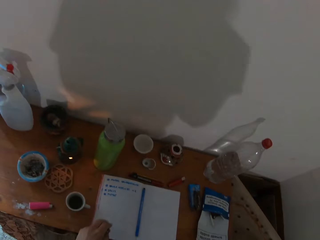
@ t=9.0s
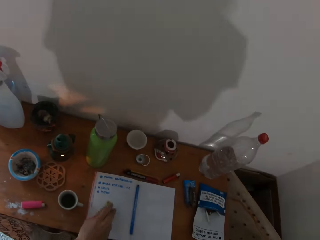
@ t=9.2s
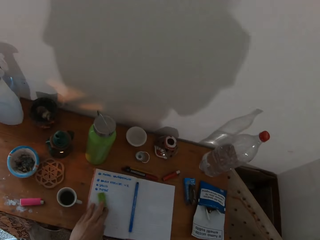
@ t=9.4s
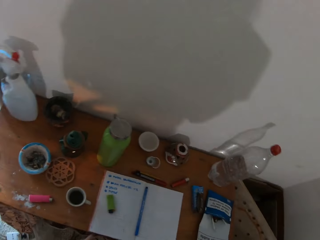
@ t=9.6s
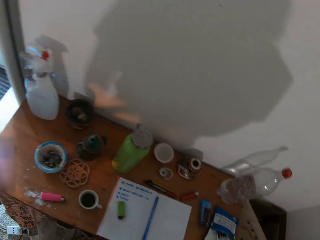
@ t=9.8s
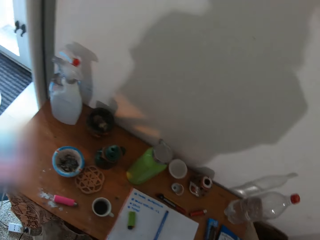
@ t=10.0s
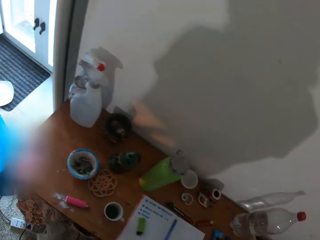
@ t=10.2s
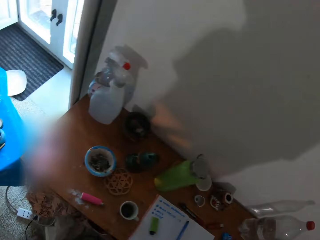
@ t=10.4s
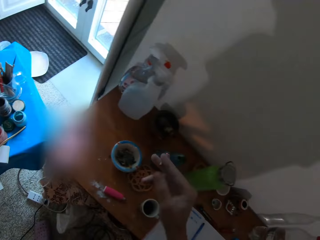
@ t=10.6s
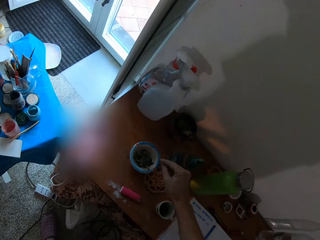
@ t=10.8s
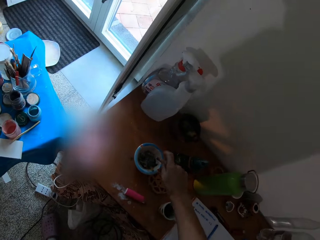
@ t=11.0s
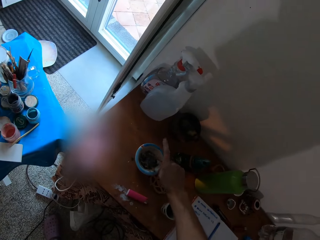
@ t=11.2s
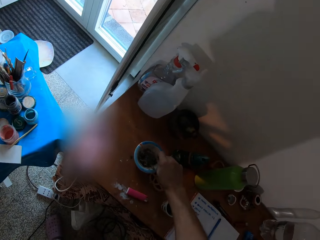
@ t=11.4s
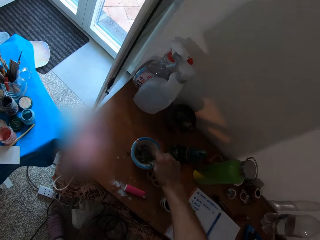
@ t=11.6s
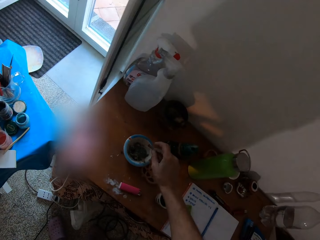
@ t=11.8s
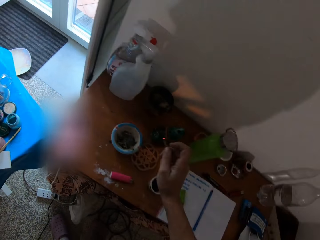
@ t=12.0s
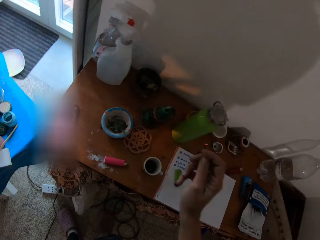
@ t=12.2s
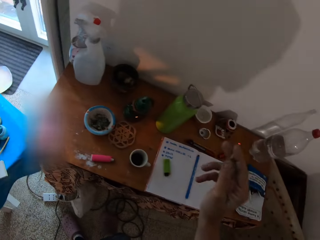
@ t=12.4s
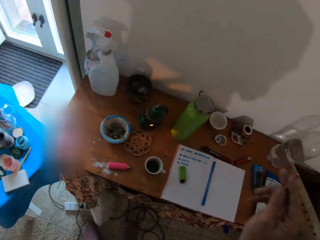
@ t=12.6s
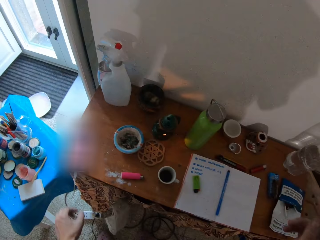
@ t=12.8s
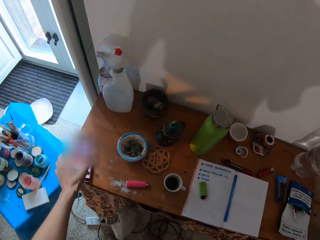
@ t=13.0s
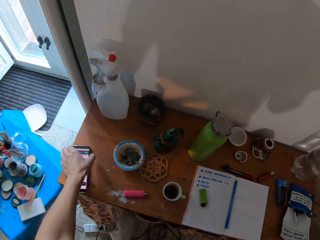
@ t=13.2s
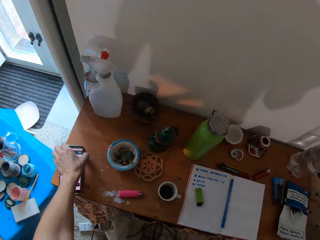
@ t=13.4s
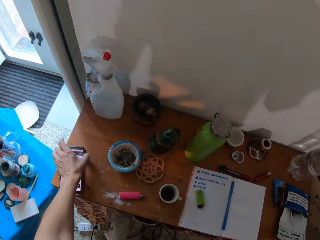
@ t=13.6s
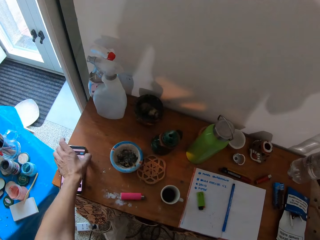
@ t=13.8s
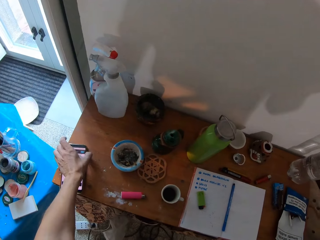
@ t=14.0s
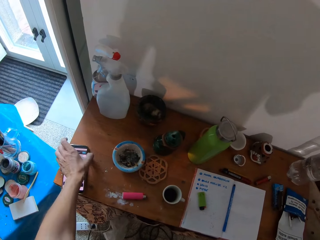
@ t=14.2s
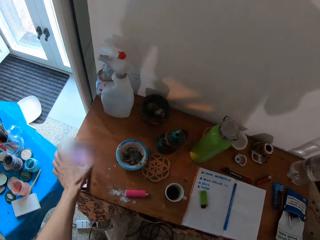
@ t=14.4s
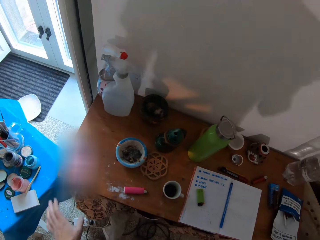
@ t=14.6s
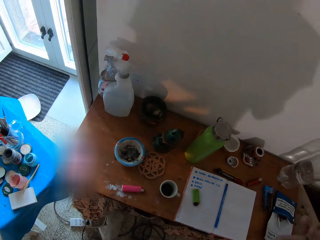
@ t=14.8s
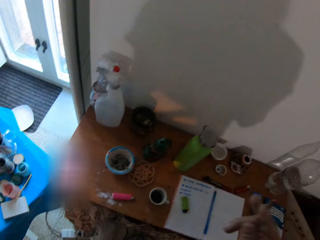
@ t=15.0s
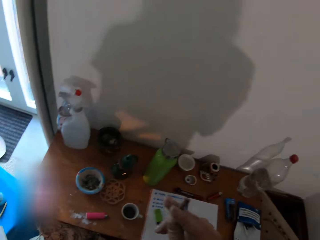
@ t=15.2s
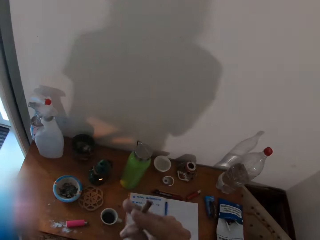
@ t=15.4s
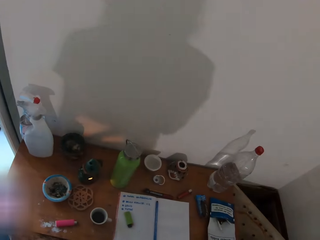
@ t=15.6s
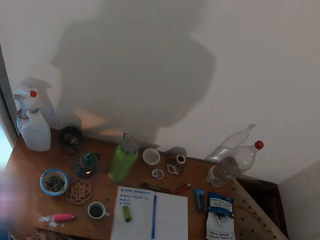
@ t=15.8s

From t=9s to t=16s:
The camera wearer places the lighter on the book on the table with his left hand. He smokes. He taps a cigarette in an ashtray with his right hand. He presses a phone on the table with his left hand. He smokes.

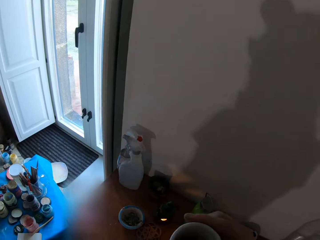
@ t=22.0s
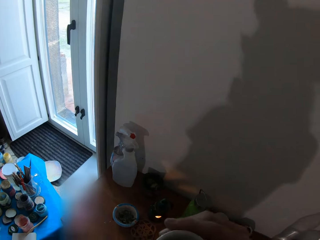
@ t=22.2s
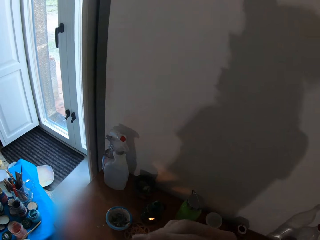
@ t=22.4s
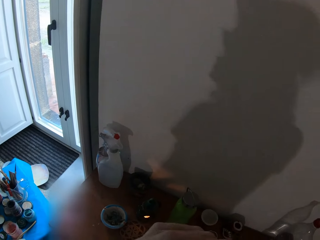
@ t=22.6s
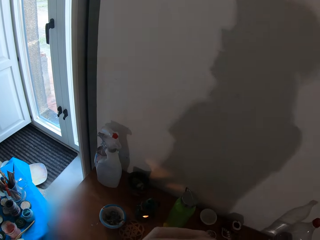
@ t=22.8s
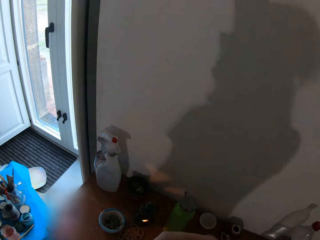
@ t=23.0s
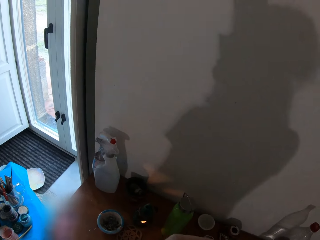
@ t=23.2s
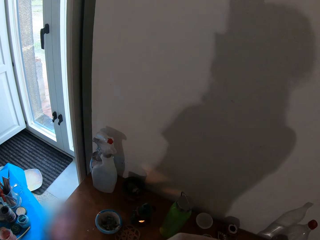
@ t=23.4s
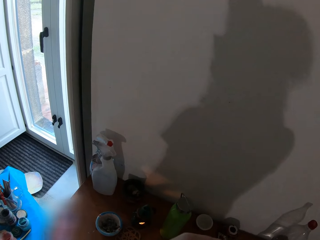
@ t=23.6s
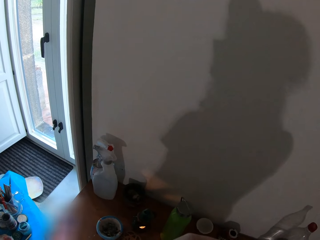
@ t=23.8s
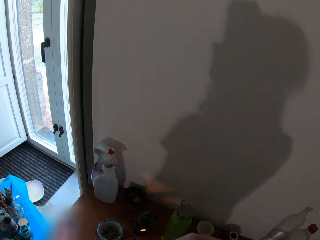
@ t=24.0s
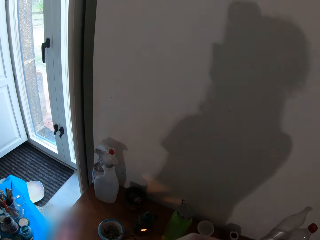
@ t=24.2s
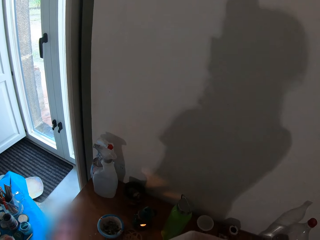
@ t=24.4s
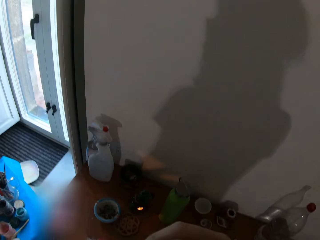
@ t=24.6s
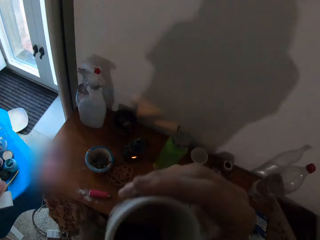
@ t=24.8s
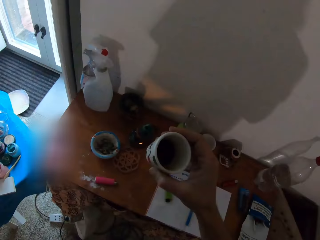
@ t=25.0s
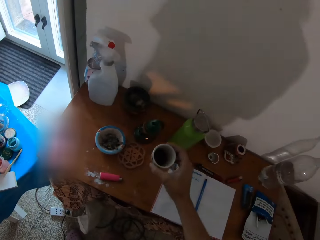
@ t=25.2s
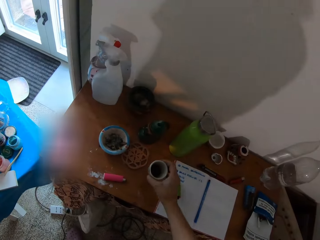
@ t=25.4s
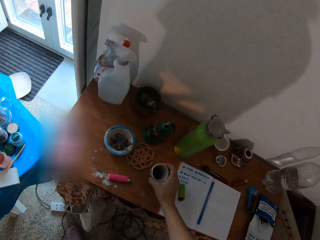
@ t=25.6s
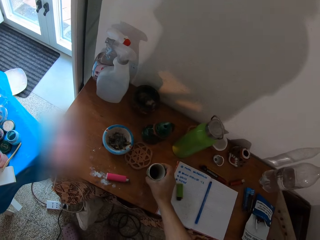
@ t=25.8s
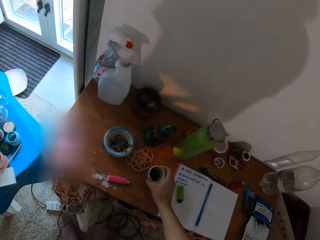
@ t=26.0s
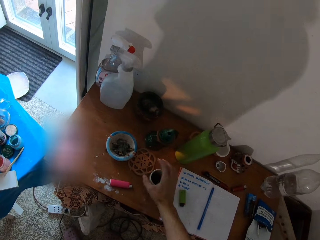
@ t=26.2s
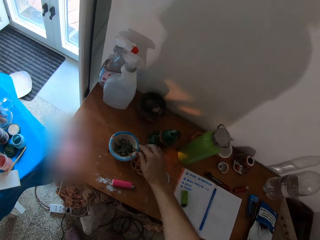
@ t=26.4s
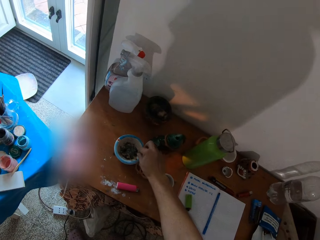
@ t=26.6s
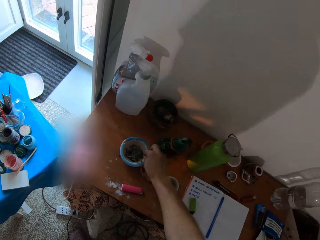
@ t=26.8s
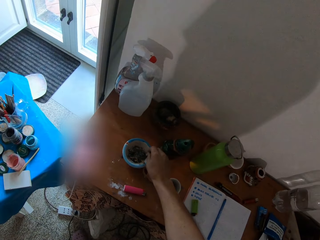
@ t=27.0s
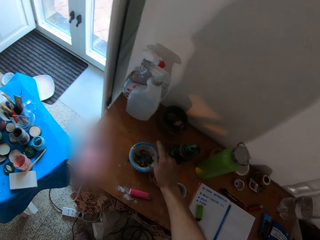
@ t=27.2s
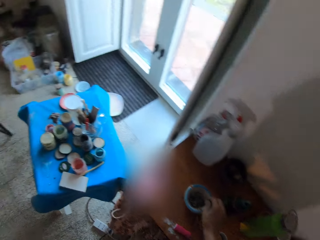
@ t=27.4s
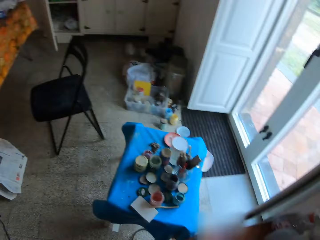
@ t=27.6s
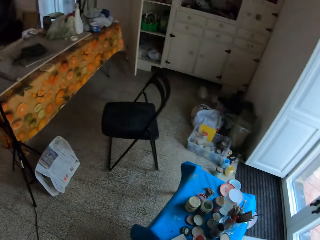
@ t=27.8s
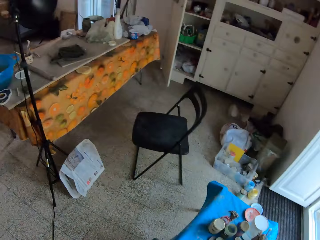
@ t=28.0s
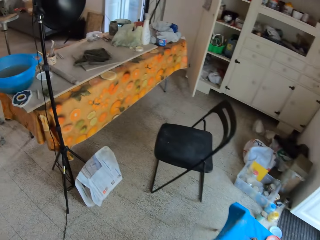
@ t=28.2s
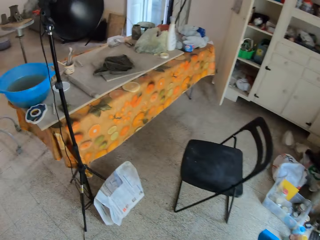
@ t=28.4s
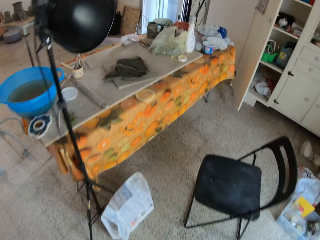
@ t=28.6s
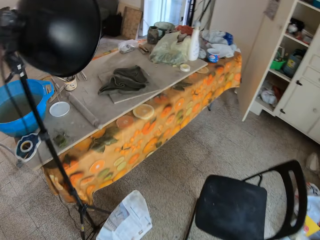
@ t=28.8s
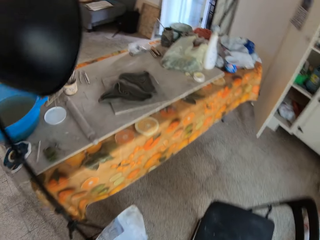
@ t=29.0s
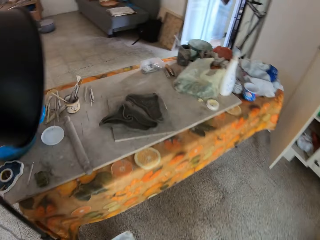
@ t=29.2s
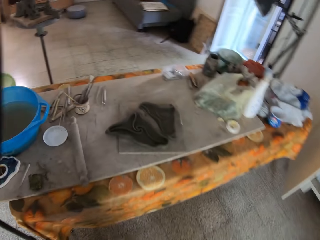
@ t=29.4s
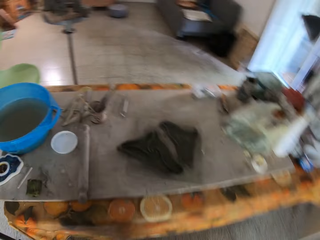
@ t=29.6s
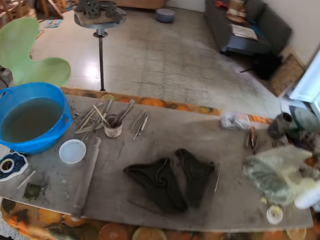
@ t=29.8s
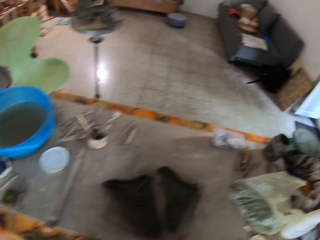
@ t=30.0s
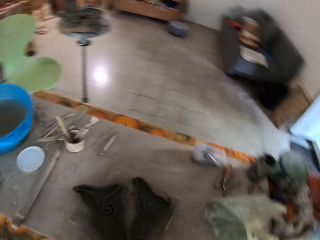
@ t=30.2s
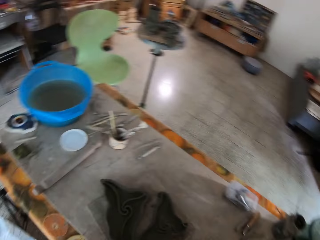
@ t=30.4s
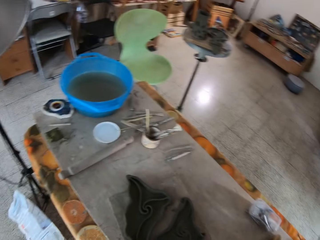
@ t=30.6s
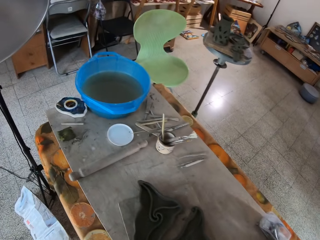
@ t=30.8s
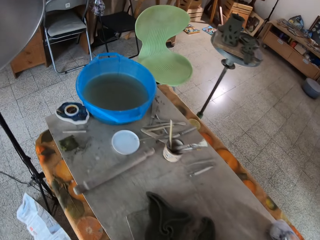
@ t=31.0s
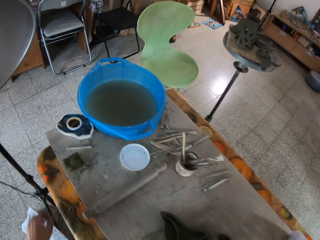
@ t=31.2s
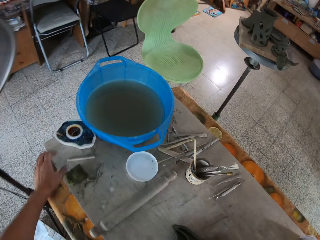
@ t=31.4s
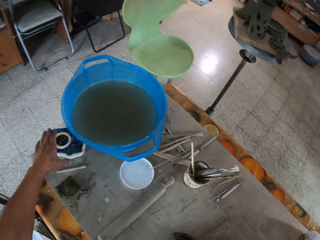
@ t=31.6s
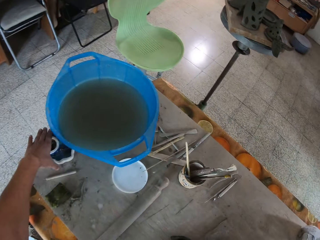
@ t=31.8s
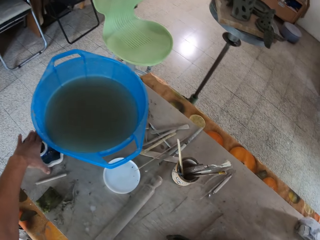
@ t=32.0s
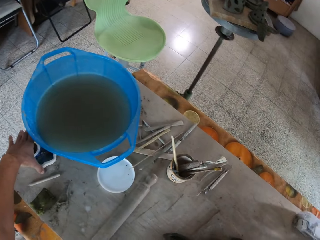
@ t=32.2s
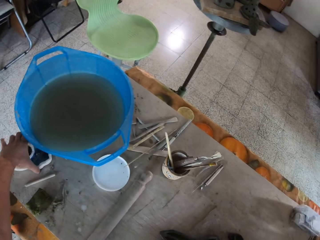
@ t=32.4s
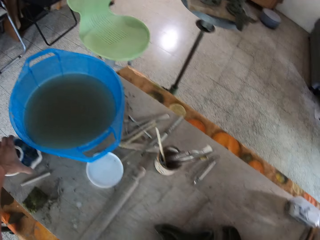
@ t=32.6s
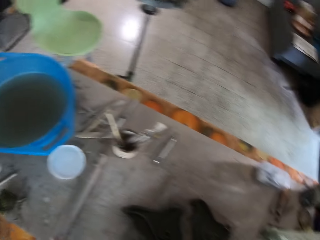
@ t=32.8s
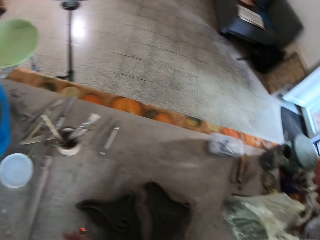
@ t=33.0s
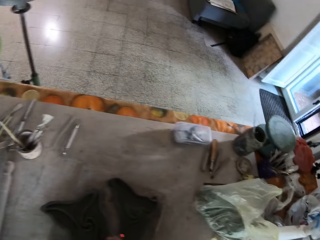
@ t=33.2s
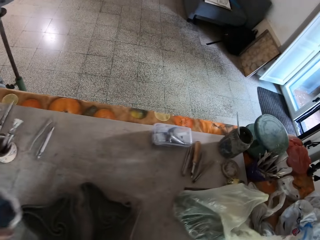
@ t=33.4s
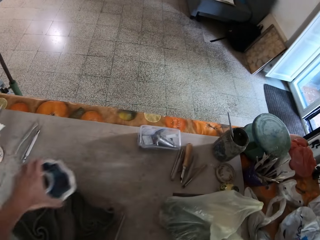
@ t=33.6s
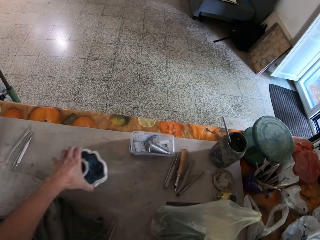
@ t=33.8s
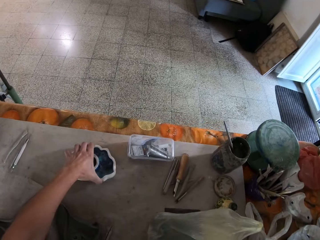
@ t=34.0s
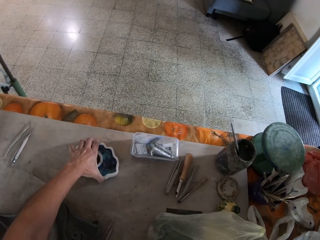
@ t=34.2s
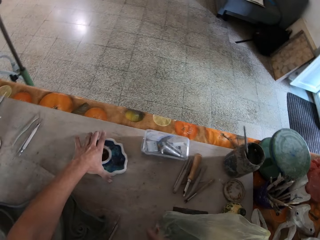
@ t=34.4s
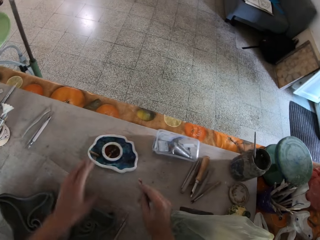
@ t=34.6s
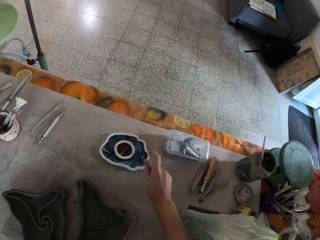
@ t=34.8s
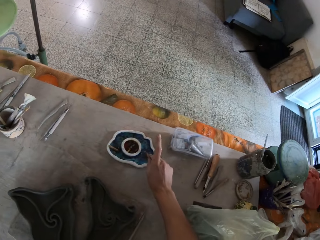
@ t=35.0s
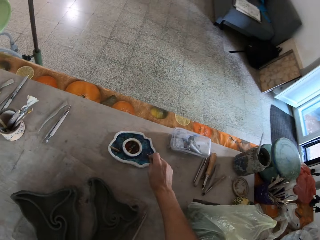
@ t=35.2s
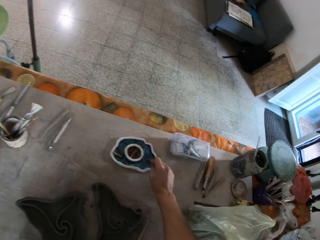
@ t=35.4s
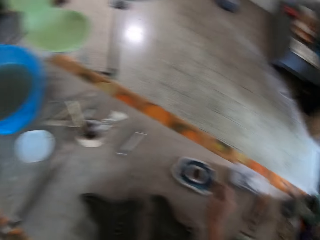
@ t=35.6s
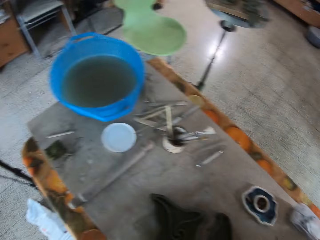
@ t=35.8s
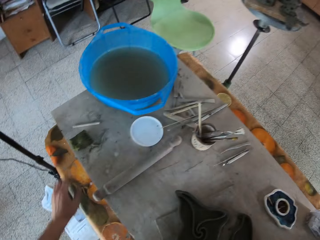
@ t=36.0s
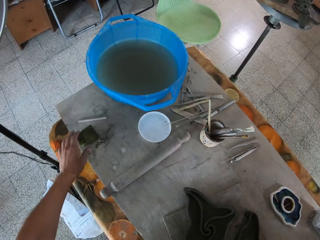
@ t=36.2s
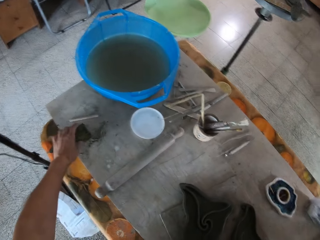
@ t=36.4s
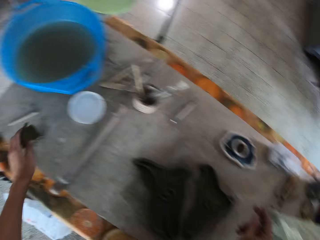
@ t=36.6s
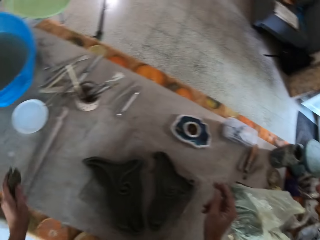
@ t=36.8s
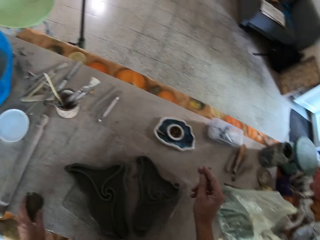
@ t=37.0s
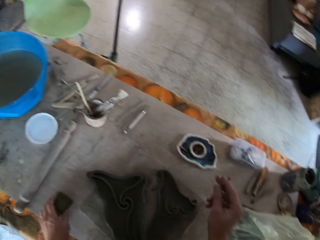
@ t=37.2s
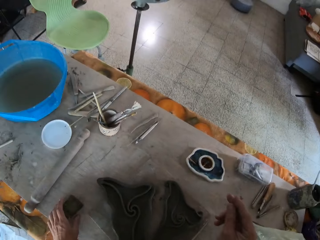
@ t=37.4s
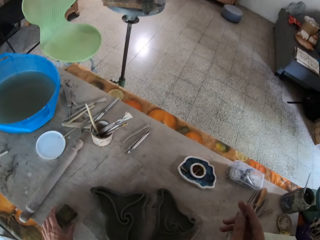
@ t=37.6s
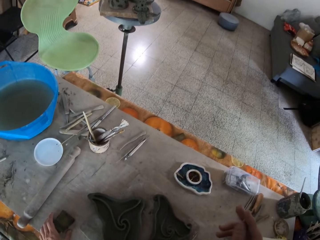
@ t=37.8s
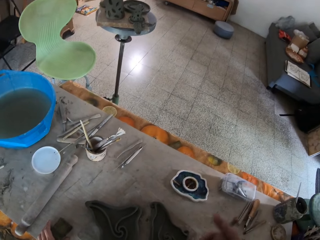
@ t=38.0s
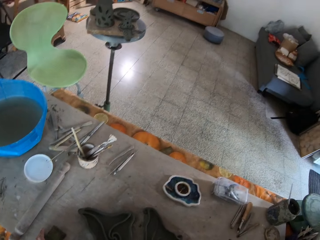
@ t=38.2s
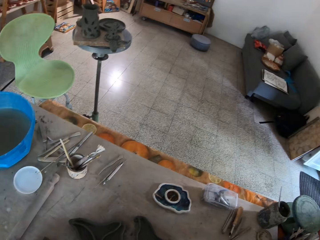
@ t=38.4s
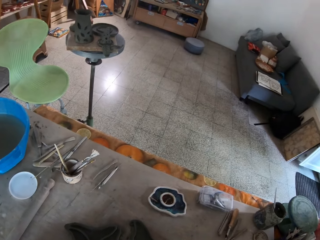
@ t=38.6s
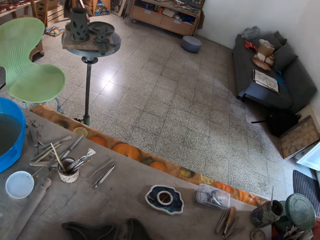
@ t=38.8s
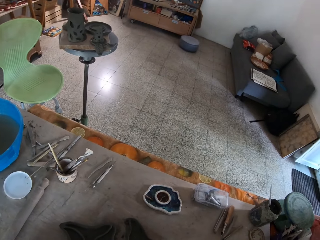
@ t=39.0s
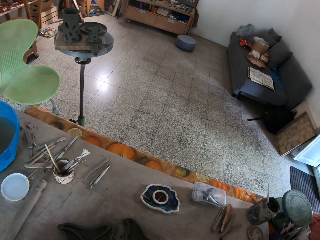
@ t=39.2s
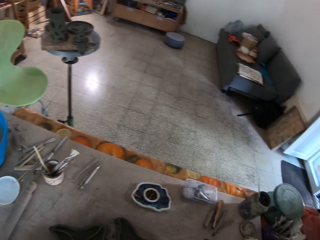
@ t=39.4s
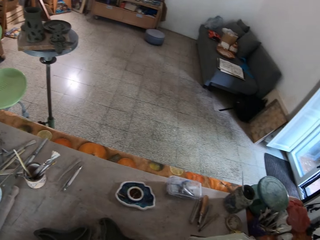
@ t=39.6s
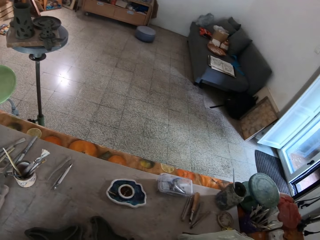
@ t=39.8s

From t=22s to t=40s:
The camera wearer drinks coffee from the cup. He places the cup on the table with his right hand. He picks the cigarette from the ashtray on the table with his right hand. He walks towards another table. He picks an ashtray from the table with his left hand. He places the ashtray on the table next to the container with his left hand. He taps the cigarette in the ashtray with his right hand. He picks a sponge from the table with his left hand and places the sponge on the table with his left hand. He smokes.
